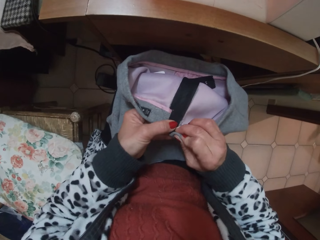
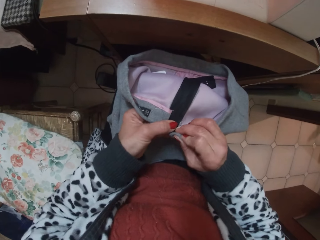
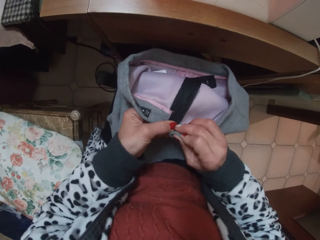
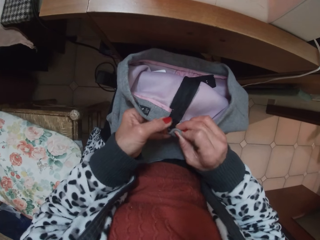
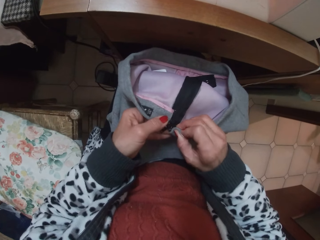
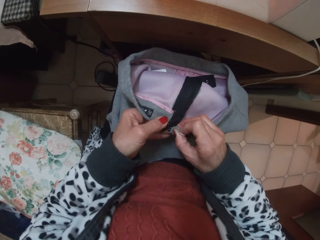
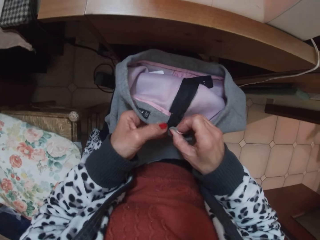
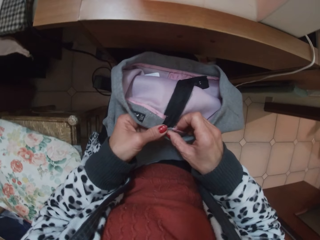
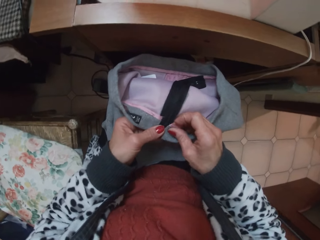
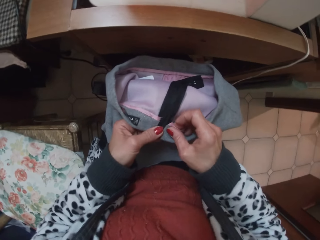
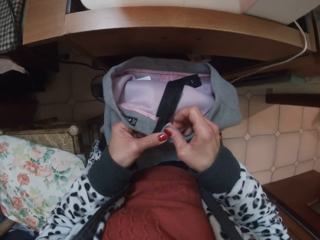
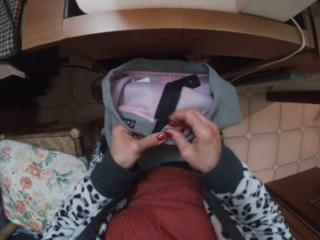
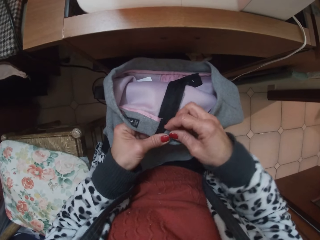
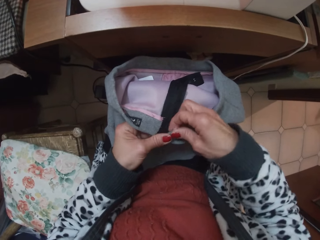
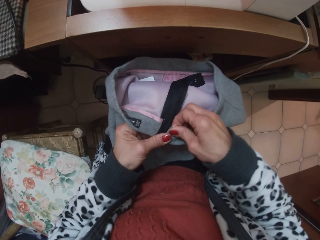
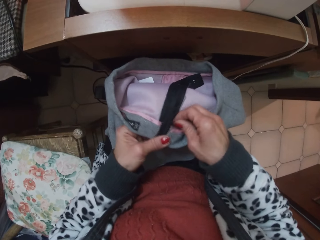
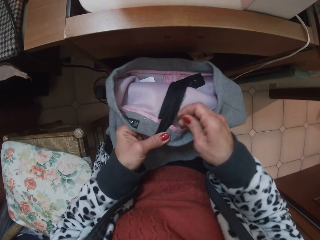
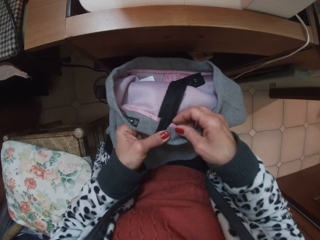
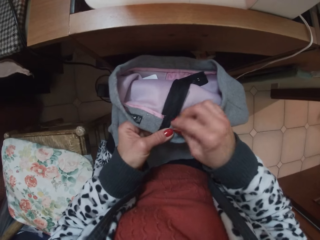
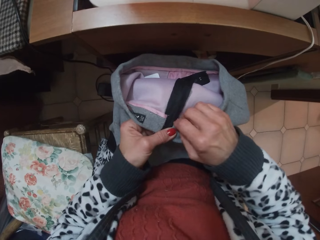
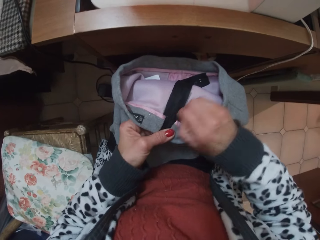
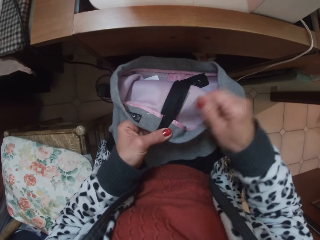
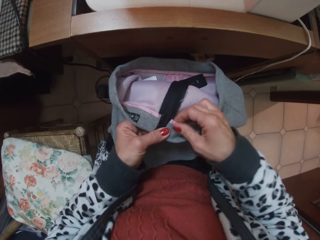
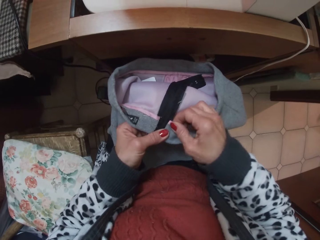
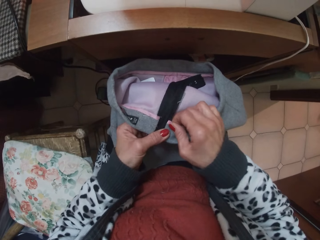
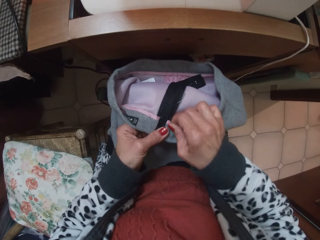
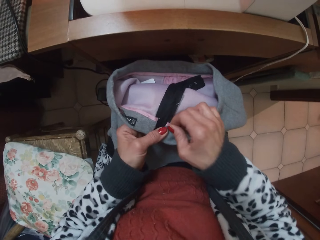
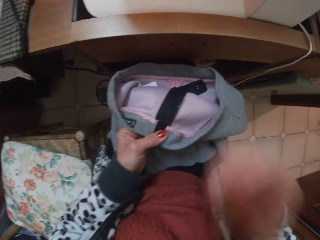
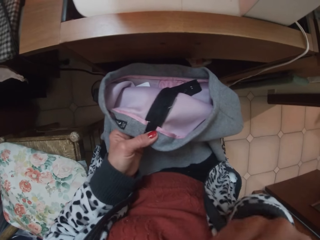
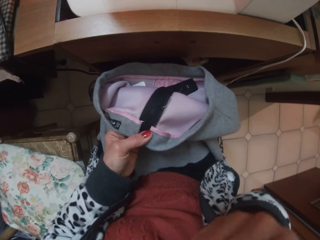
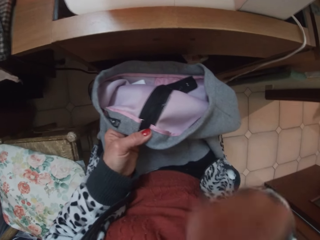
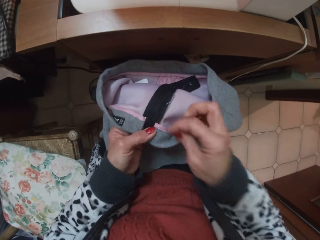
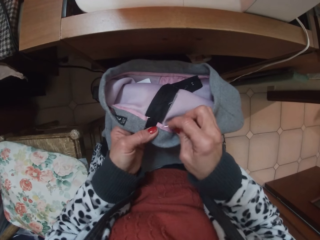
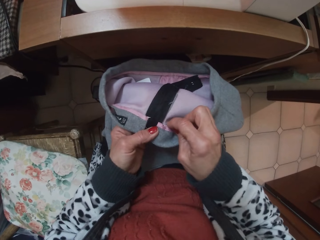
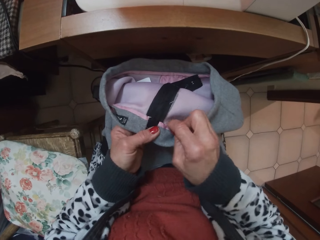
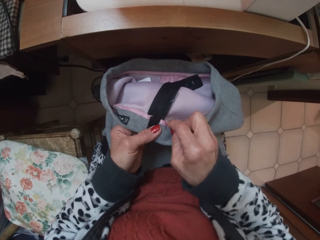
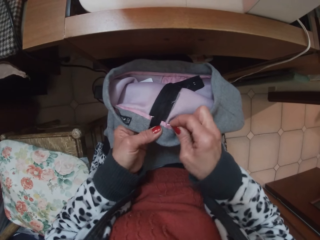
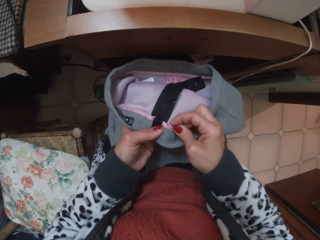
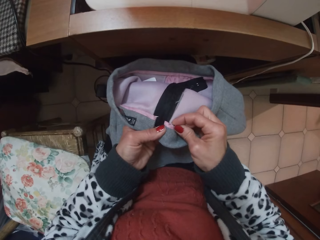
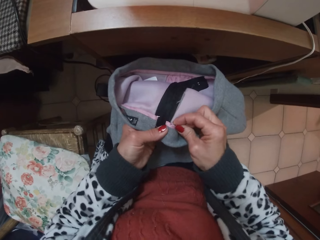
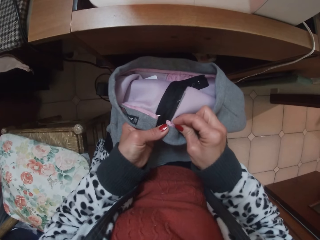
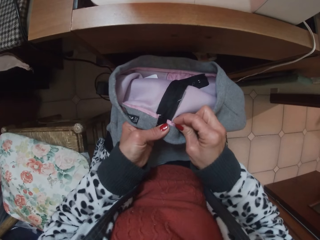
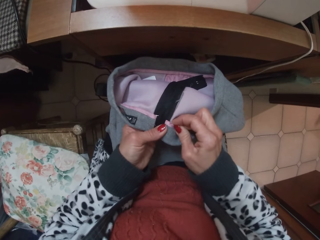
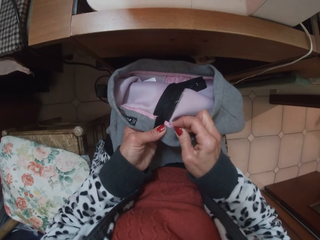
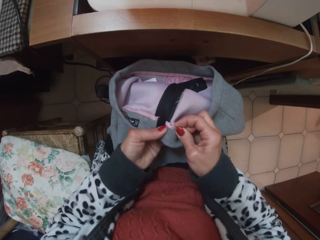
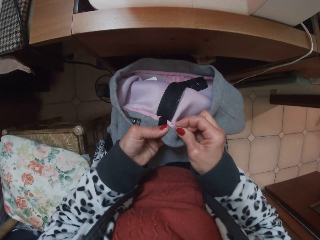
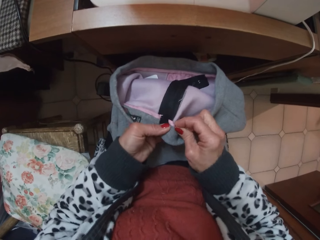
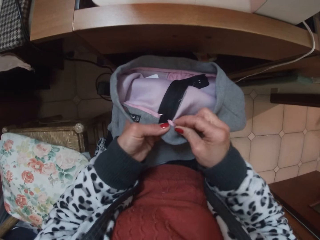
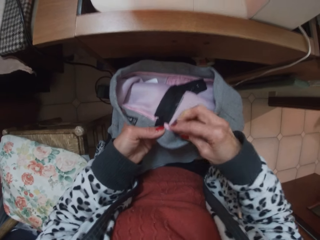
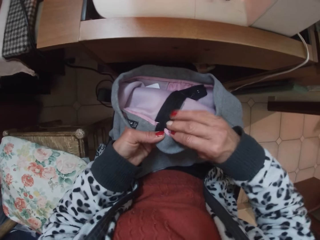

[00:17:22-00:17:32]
The camera wearer removes the pin from her mouth. She pins back the skirt band.

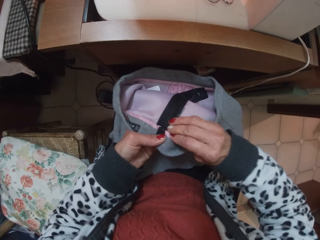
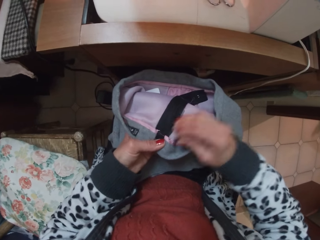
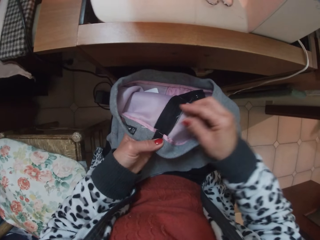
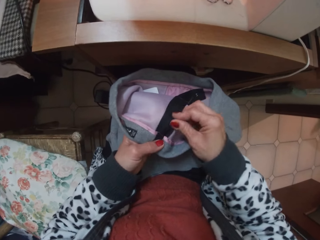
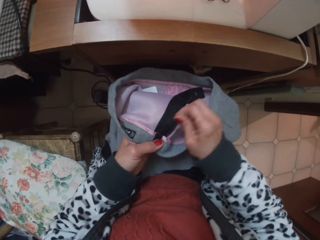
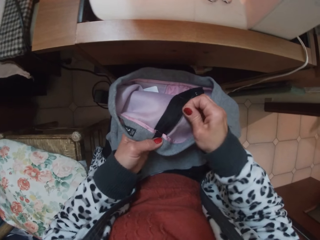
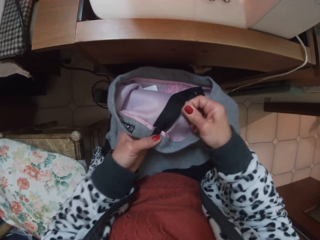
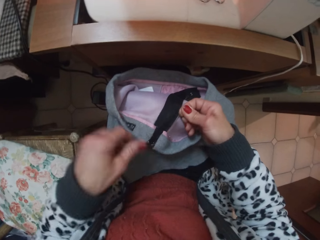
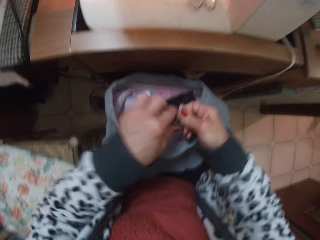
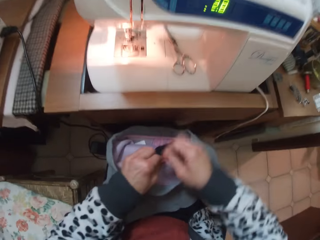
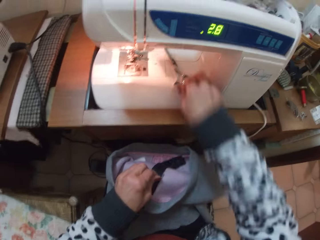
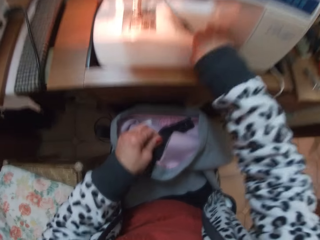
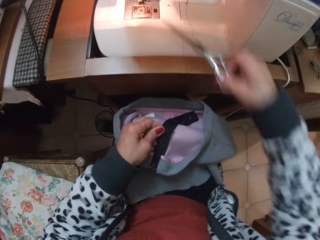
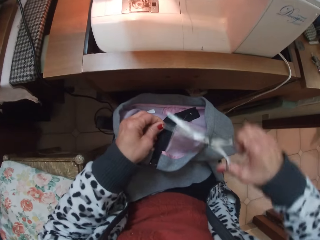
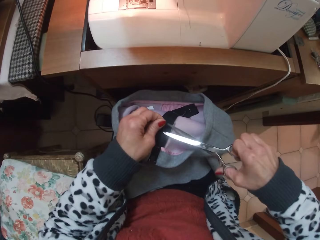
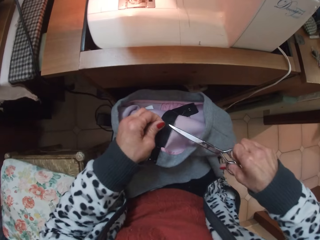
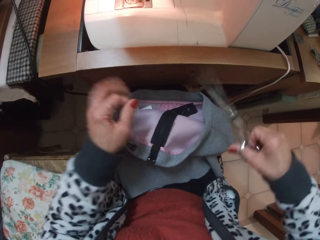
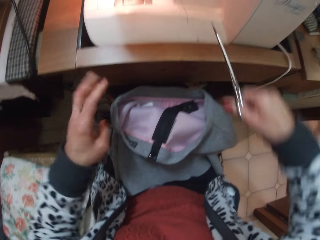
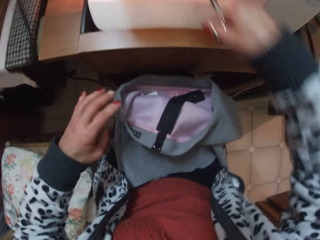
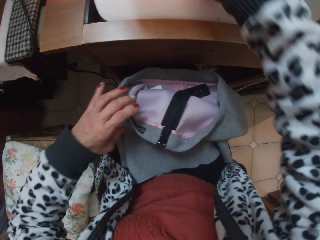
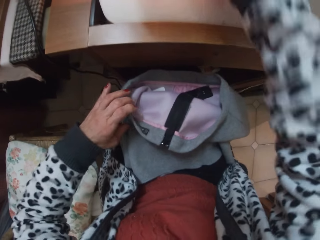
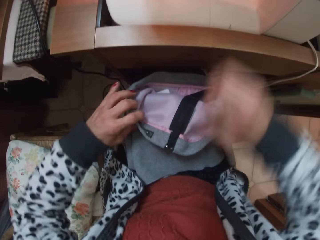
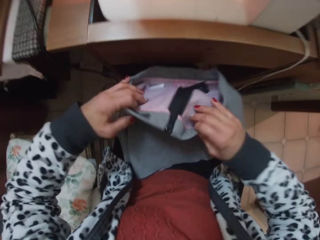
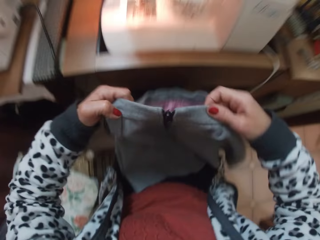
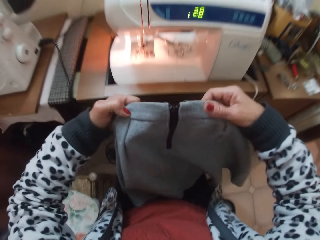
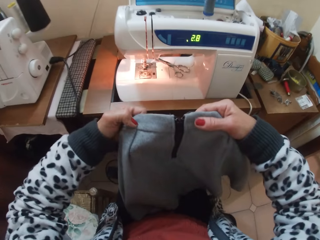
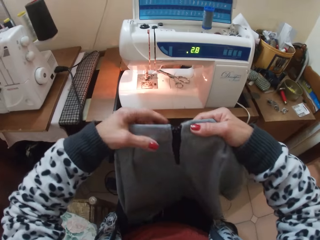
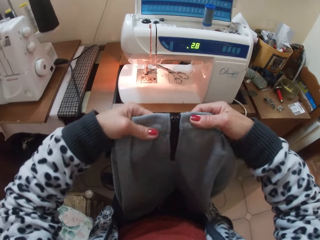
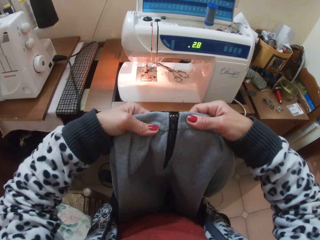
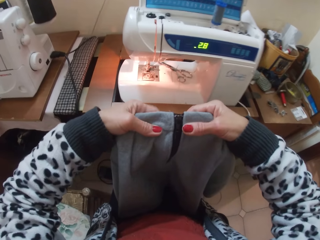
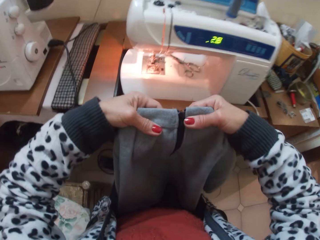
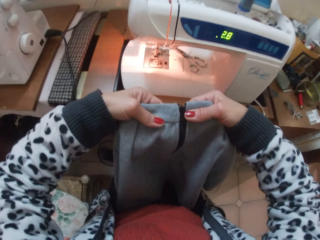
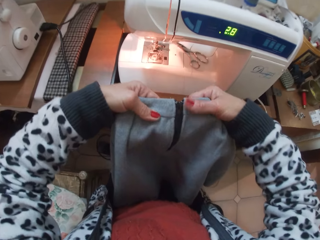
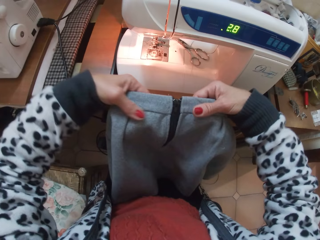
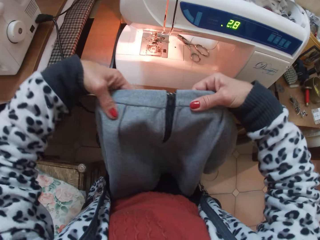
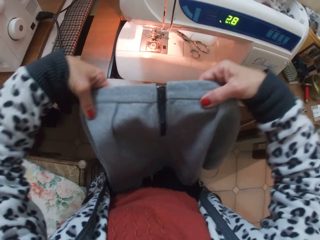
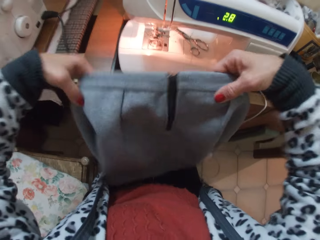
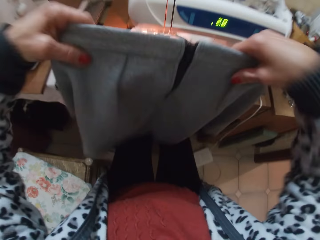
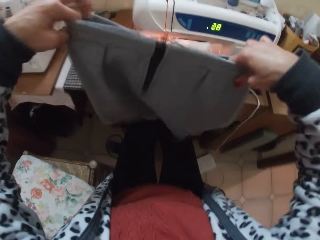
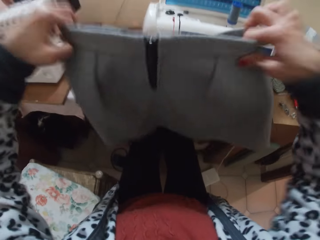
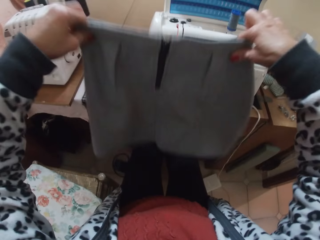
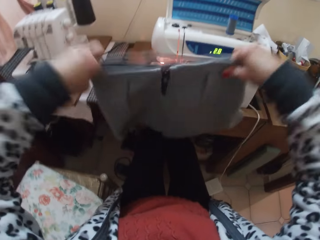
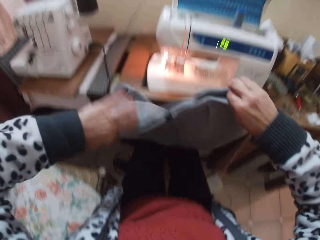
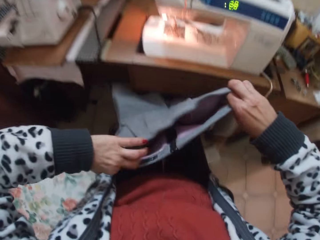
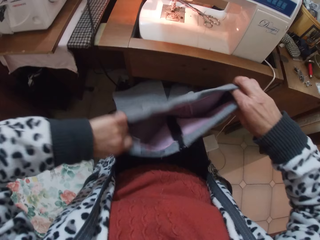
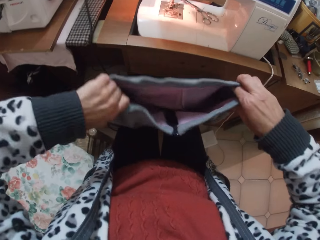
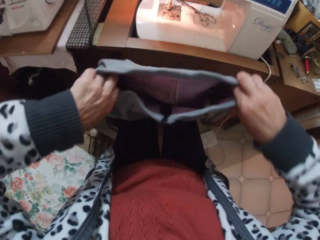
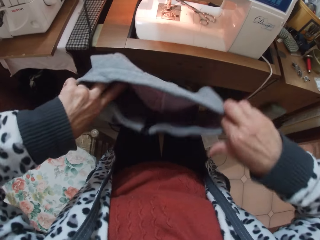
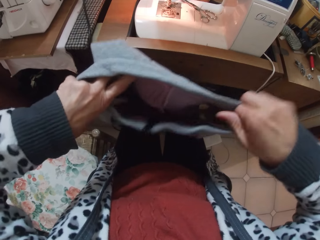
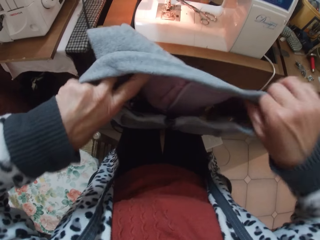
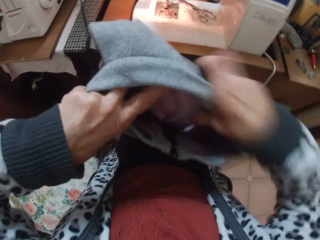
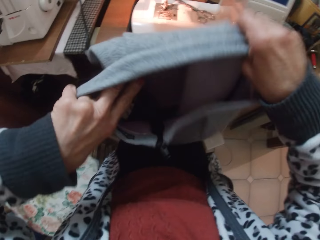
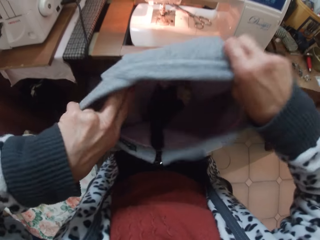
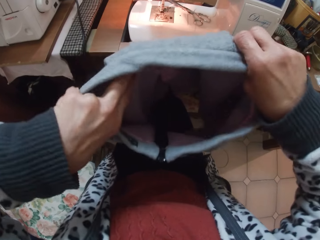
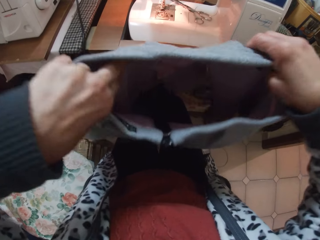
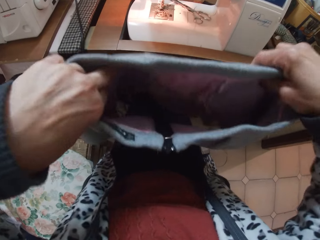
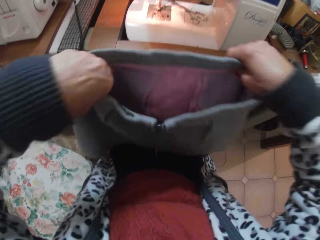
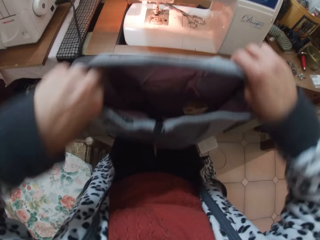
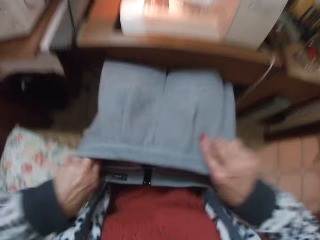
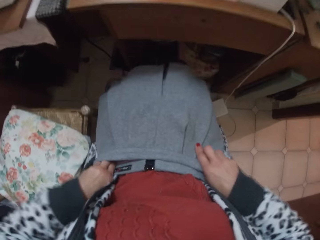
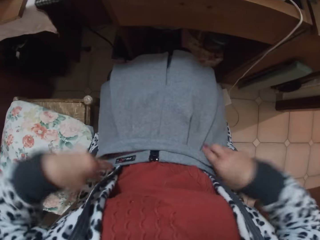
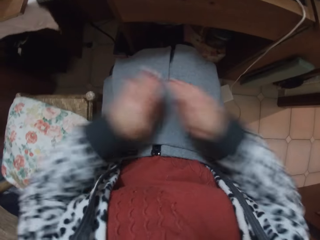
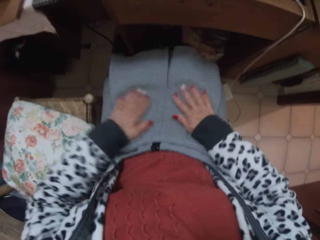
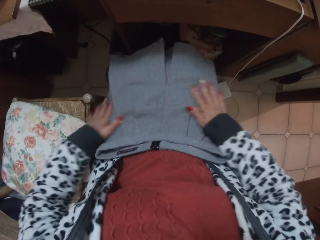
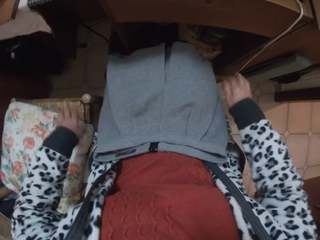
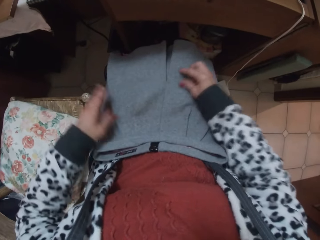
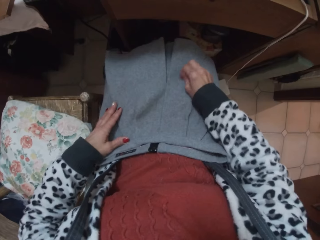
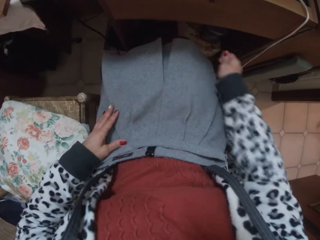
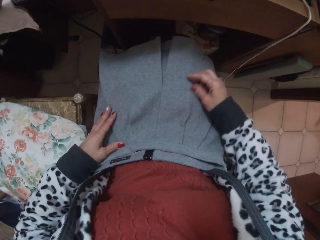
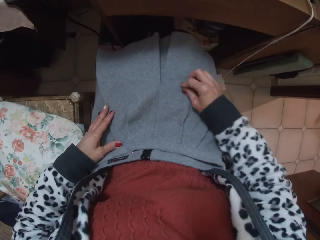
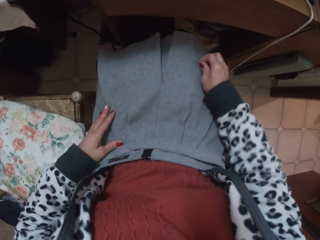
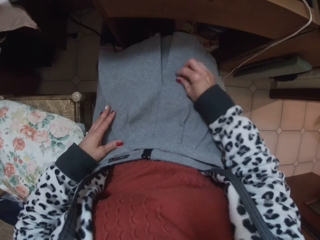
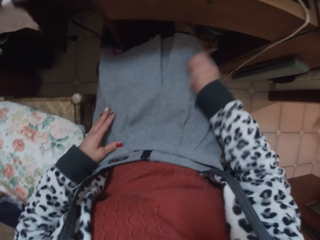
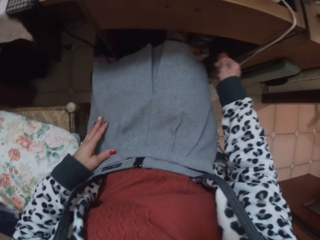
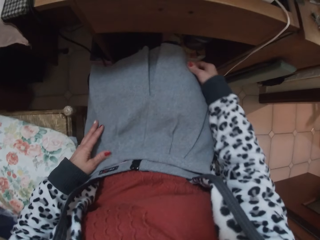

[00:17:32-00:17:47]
The camera wearer draws a thread on the skirt zip. She picks up the scissors on the machine. She cuts the thread from the cloth with the scissors. She returns the scissors on the machine. She picks up the skirt from her lap. She inspects the cloth. She shakes the skirt. She places the skirt back on her lap. She dusts the skirt with her hand. She looks at the cloth. She removes thread in the cloth.
